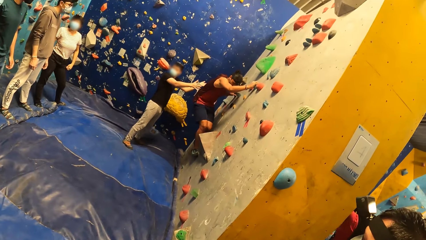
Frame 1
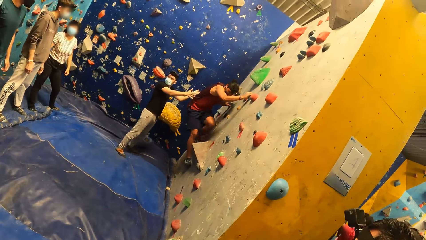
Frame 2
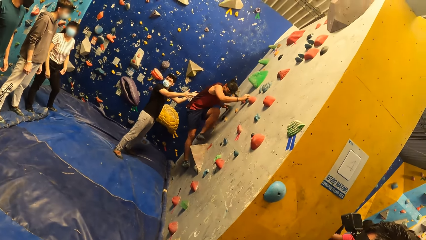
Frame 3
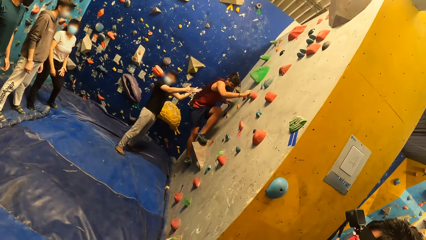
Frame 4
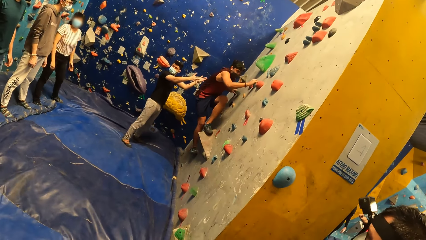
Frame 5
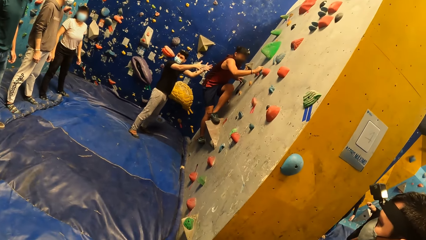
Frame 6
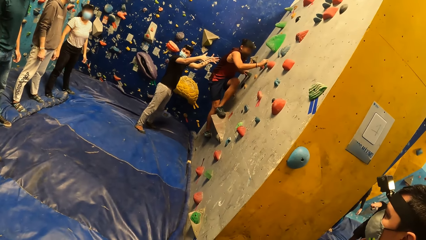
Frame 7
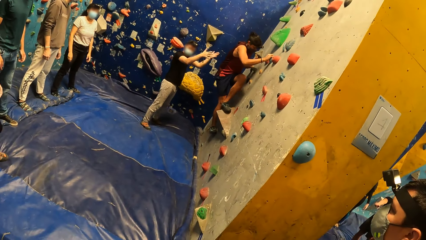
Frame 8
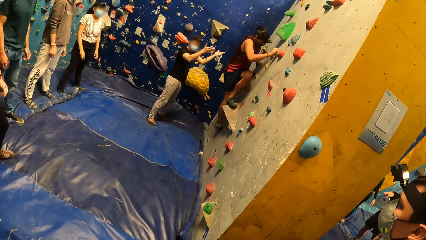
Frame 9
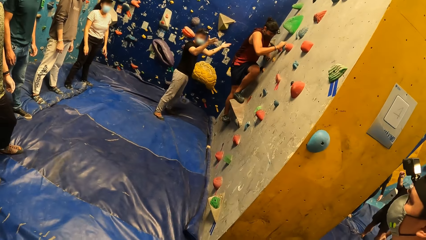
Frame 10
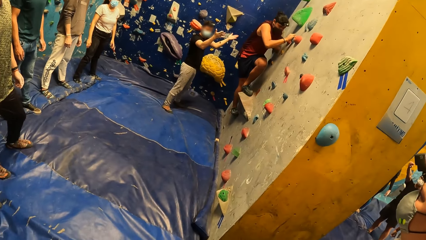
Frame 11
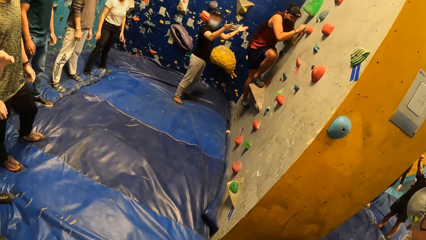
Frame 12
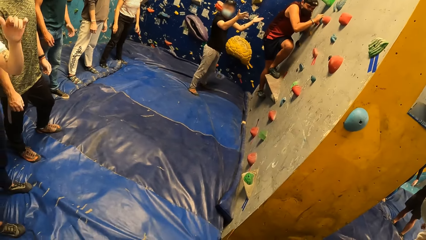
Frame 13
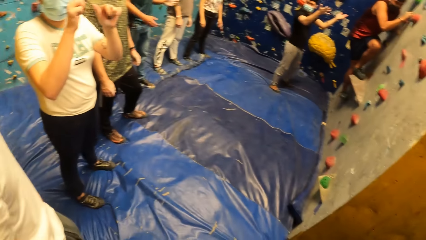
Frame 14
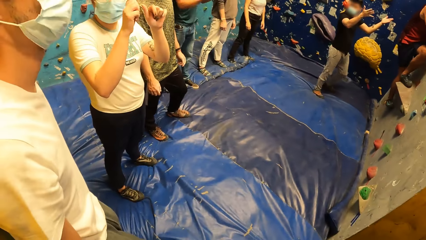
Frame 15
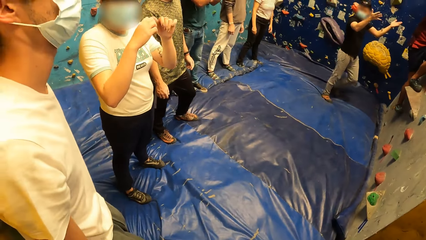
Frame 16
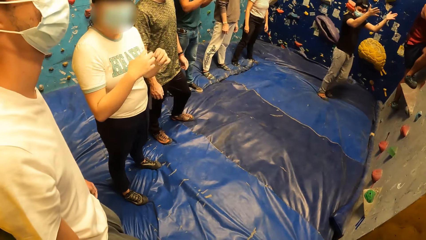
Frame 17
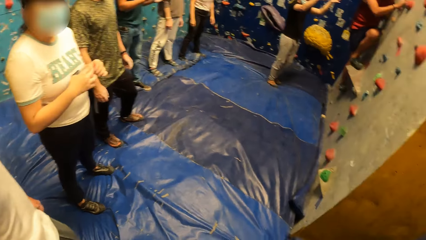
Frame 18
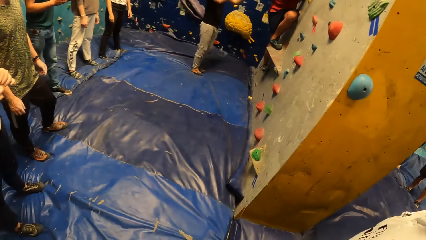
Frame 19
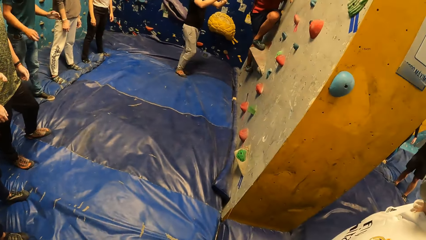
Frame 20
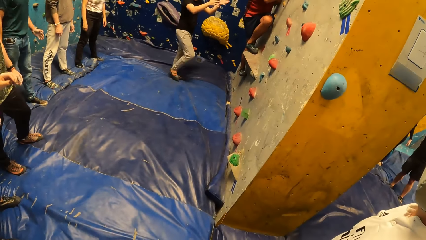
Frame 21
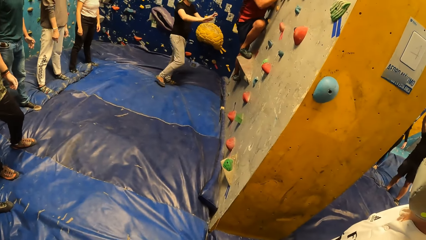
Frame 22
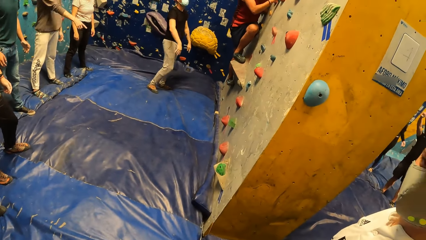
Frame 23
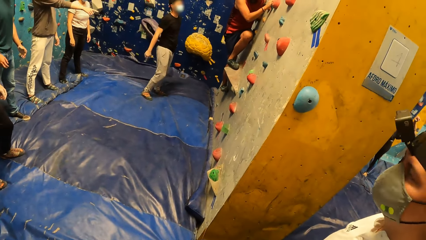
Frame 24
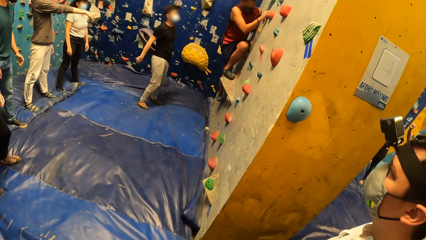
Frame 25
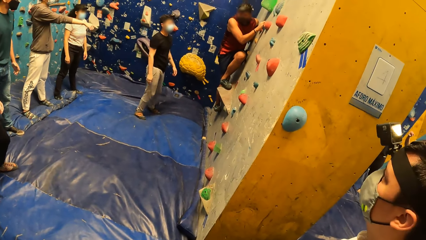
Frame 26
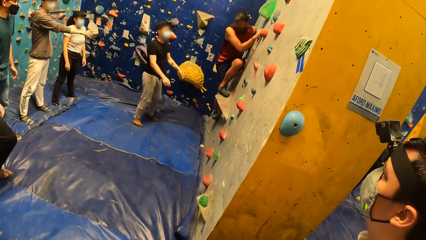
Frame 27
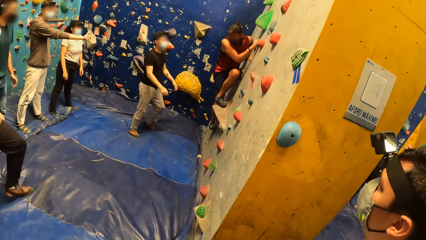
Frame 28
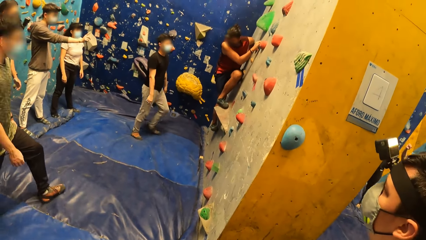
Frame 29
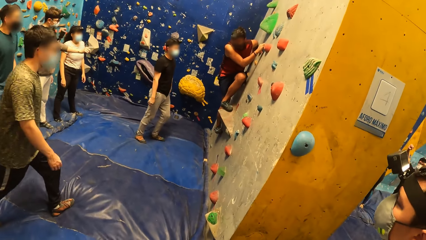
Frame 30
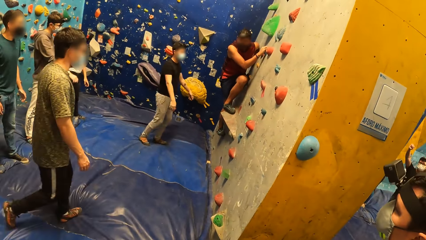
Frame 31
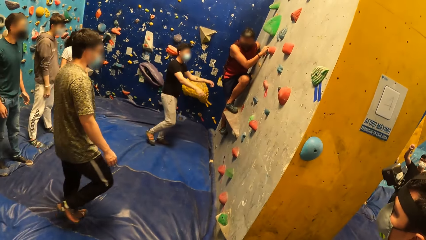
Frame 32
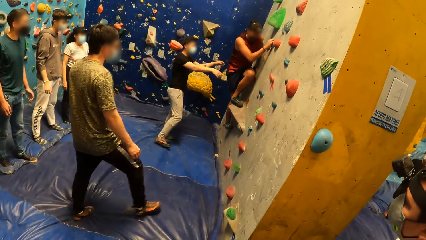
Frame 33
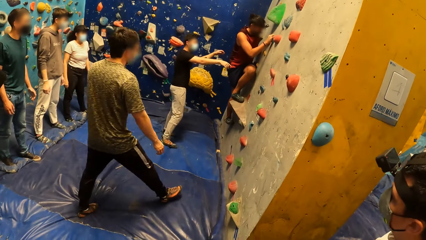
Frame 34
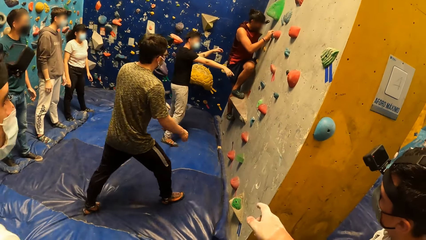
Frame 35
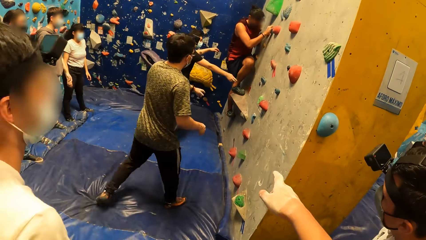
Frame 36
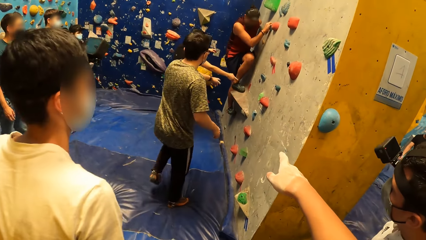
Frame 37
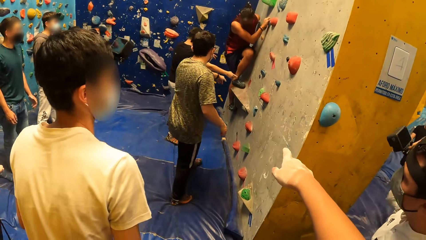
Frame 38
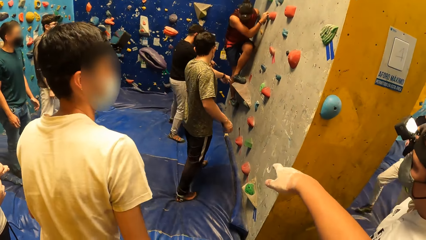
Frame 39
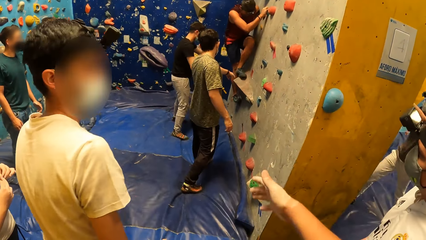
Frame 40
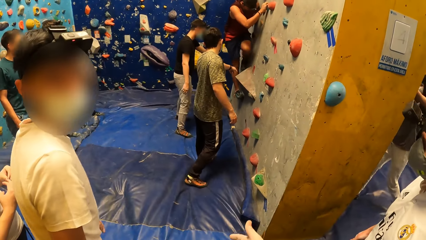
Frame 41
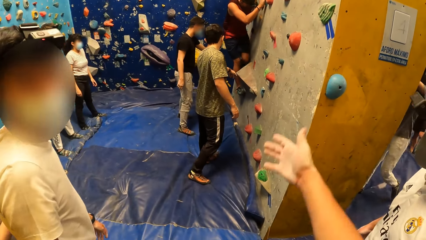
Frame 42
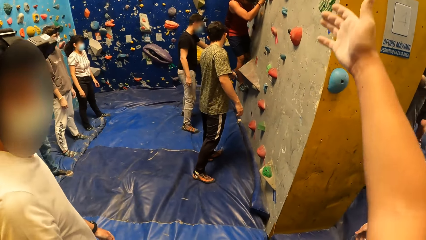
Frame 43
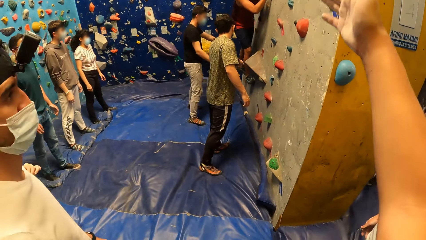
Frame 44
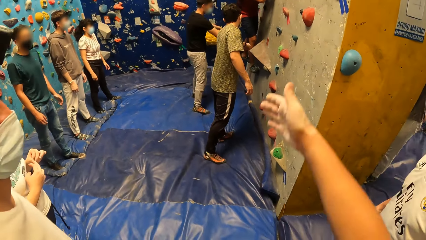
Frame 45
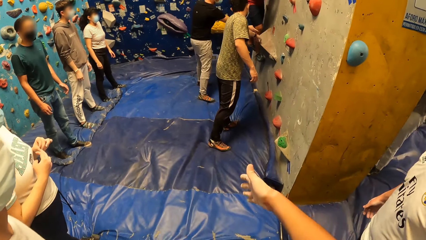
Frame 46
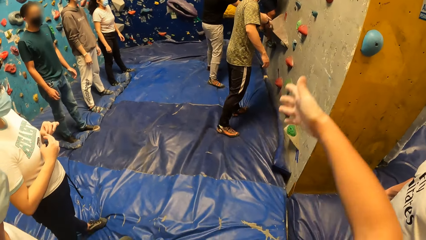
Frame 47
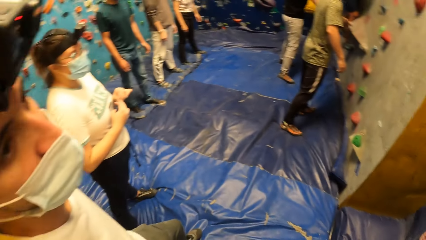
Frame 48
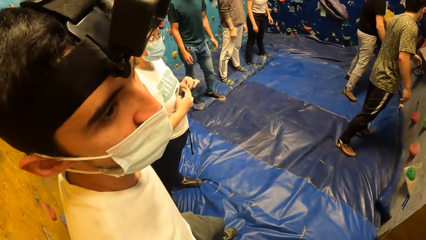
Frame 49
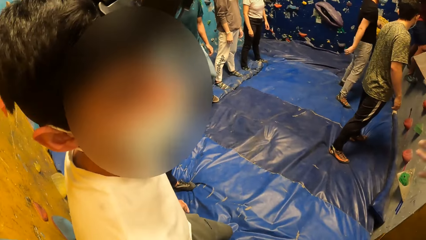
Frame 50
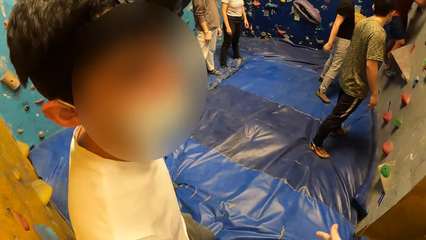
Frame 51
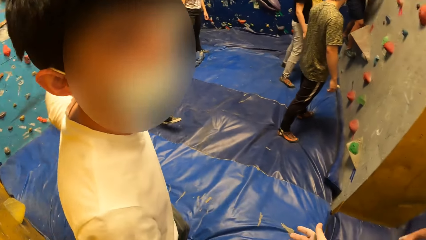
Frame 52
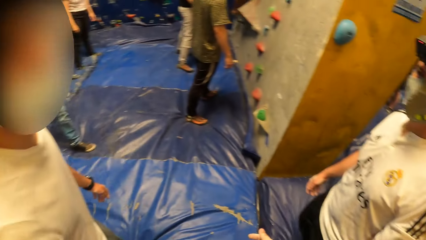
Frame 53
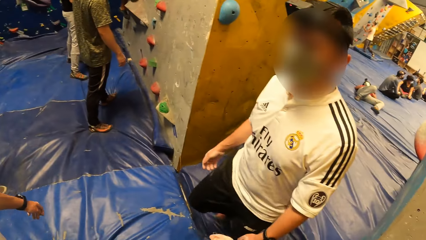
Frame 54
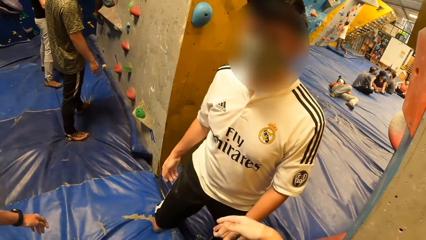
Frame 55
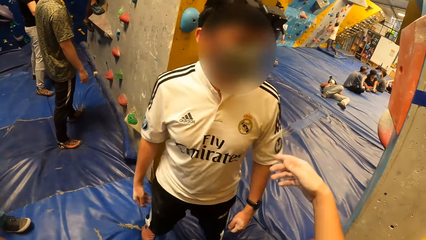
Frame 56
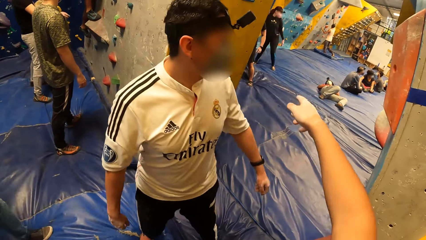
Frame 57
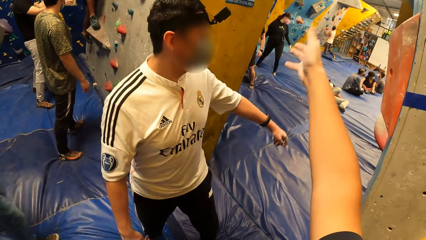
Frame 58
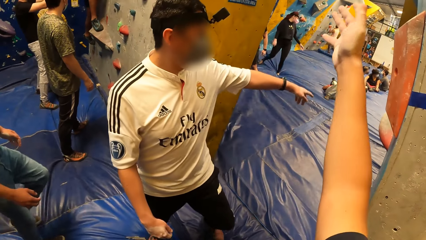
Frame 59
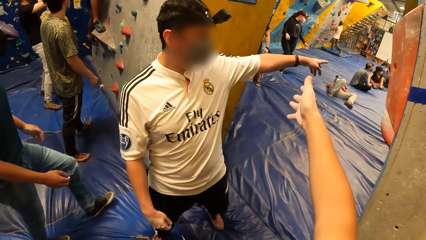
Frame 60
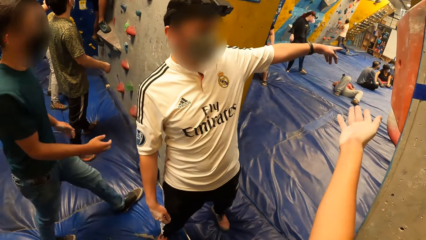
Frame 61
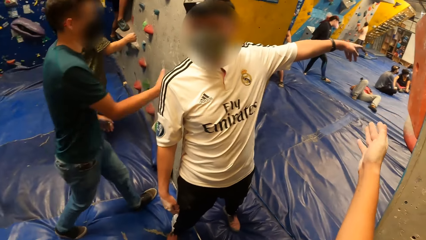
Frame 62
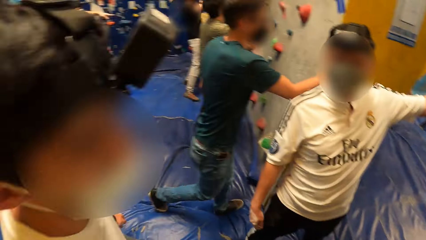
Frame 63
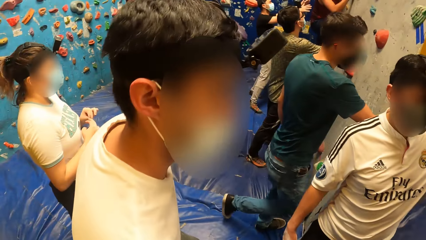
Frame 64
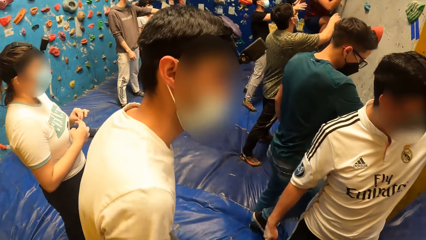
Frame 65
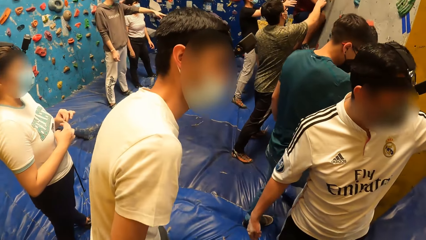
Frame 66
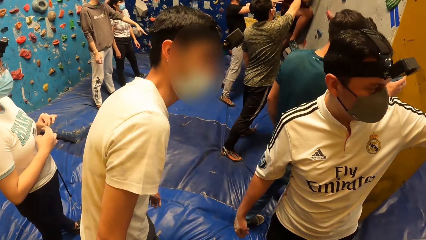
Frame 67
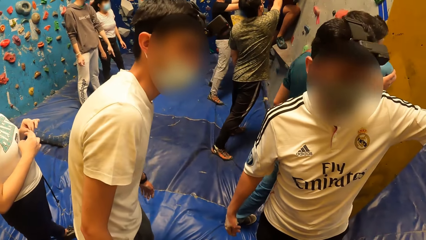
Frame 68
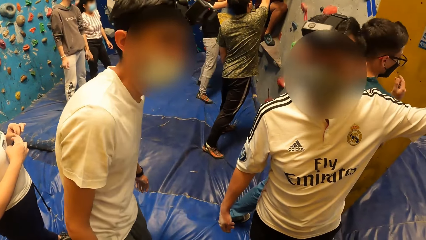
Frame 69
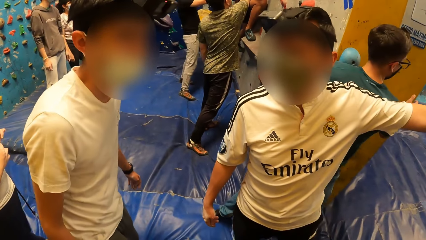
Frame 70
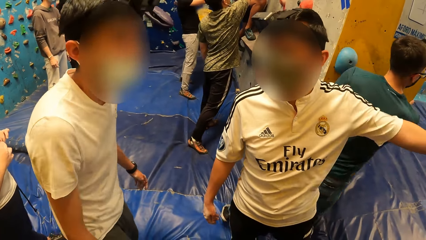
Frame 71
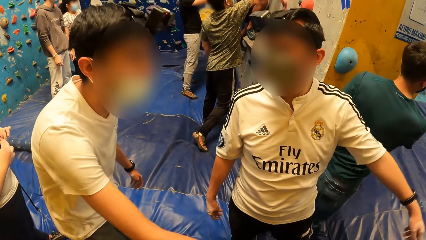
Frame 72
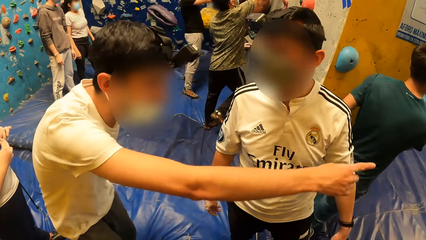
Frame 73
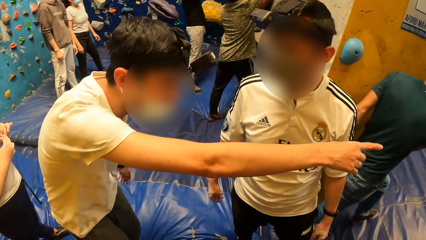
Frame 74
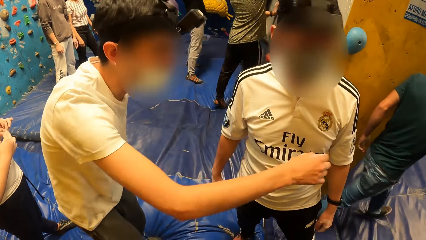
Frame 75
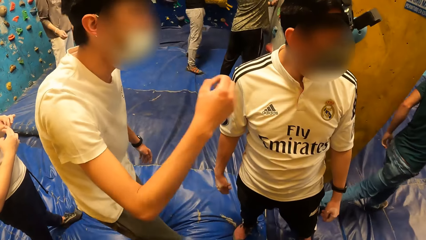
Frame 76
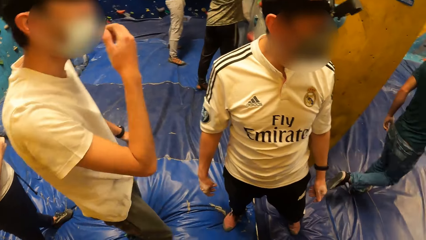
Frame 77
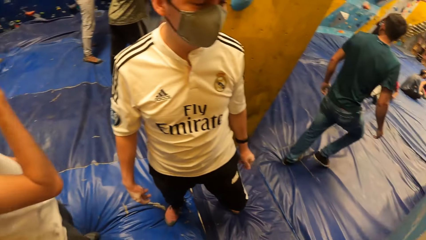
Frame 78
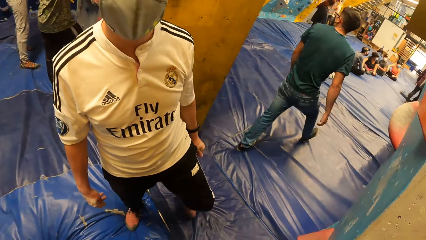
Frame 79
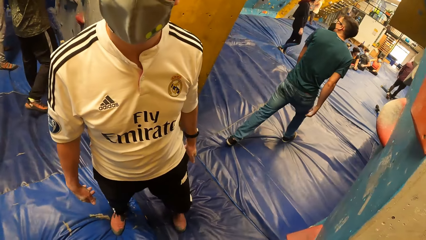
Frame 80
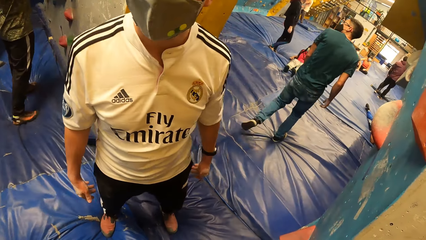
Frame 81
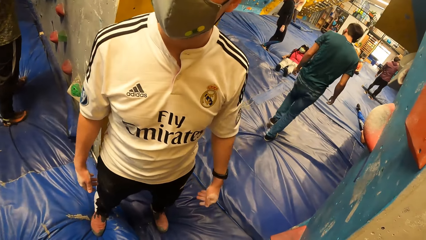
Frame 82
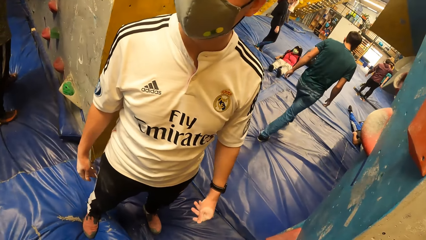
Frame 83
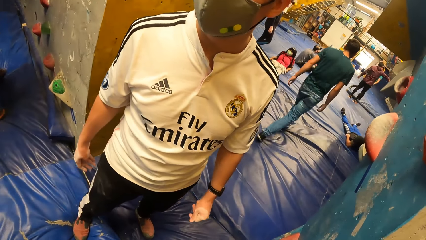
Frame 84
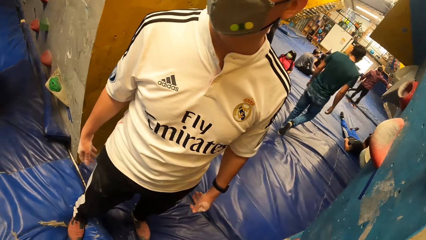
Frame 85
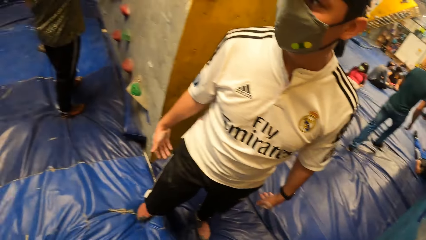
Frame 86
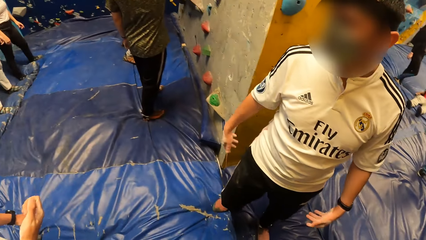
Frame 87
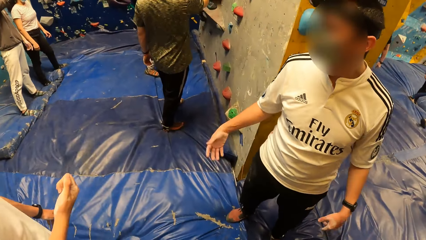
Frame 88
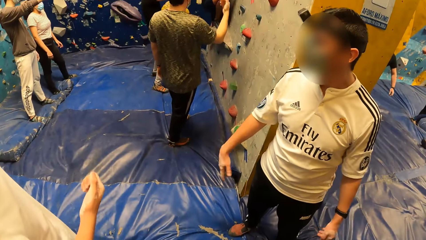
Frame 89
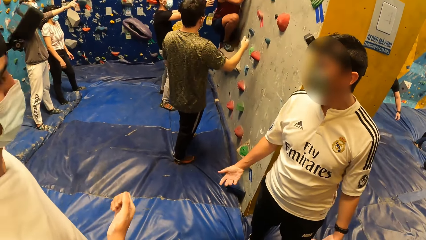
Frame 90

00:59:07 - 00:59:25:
The camera wearer looks around the room. They interact with a man and a woman. The man nods the head. The camera wearer looks around the room. Another man looks around the room. The camera wearer interacts with the second man and the first man. A third man touches a hand hold on the wall with his left hand. The second man talks to a fourth man. The camera wearer talks to the fourth man. A fifth man walks to a gym room. The second man talks to the first man. The first man talks to the second man. The camera wearer looks around the room.
